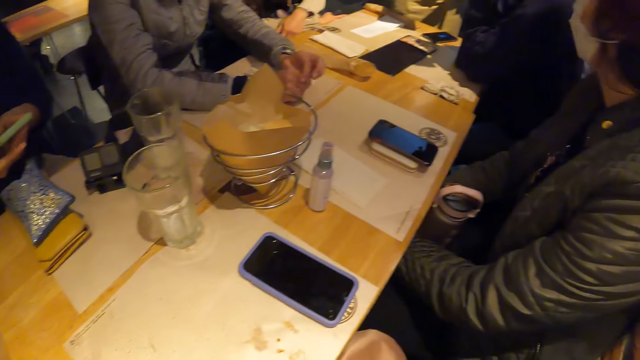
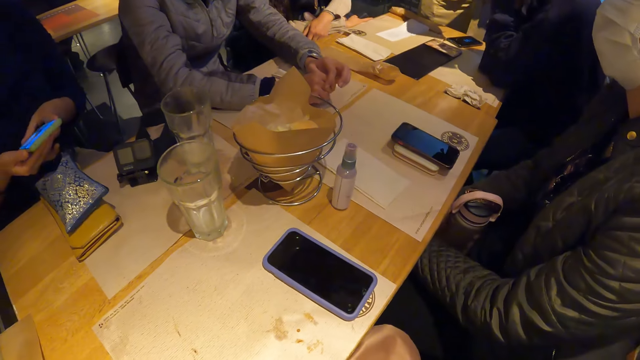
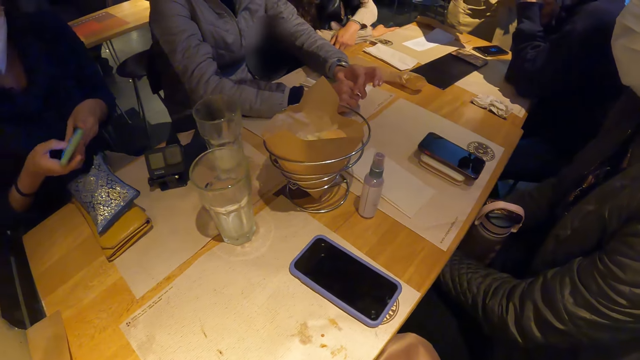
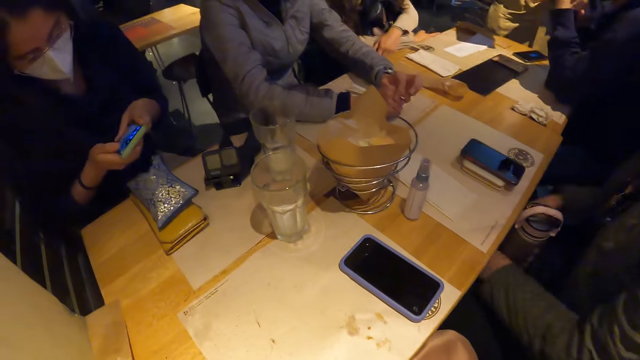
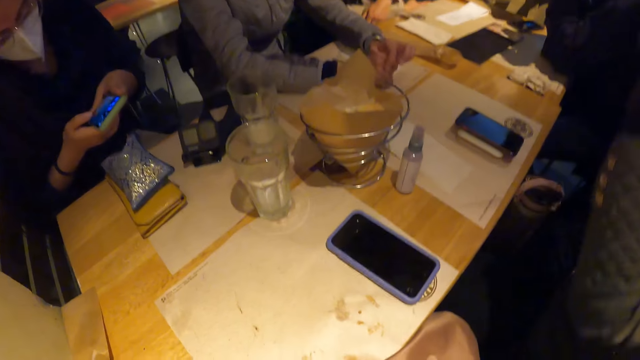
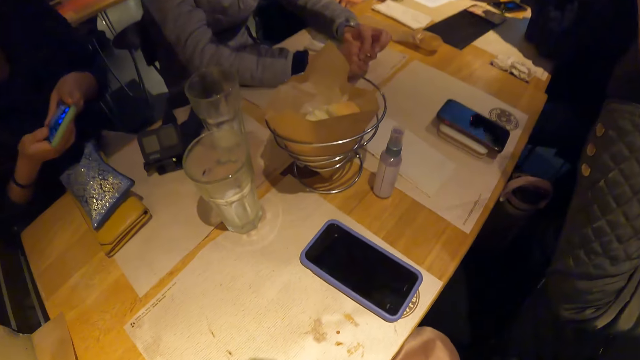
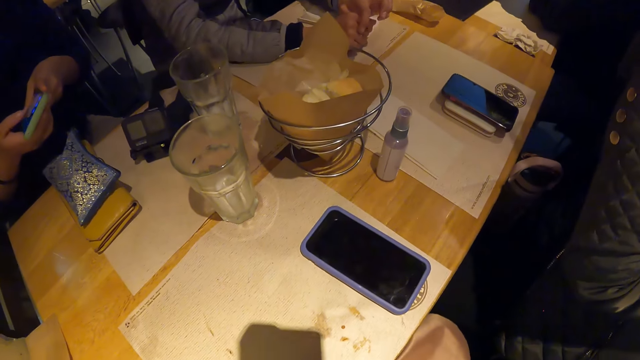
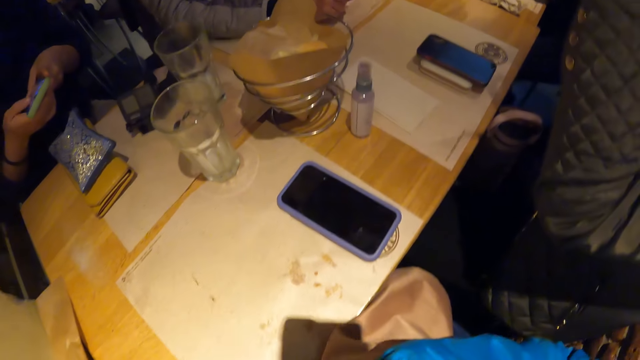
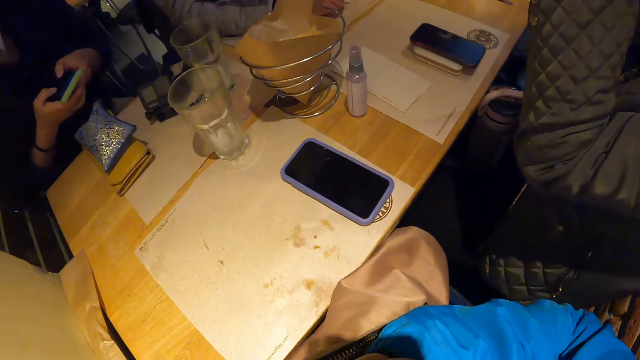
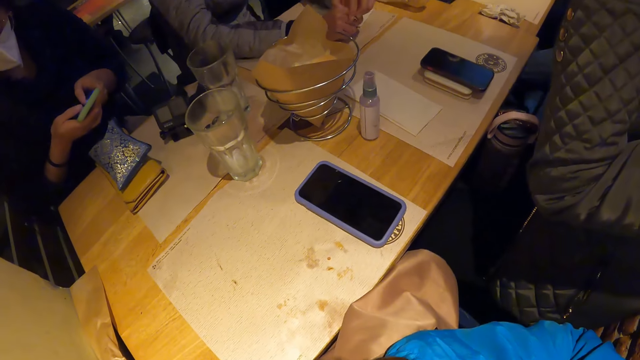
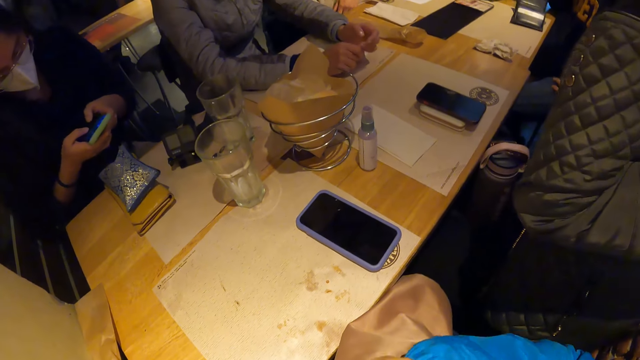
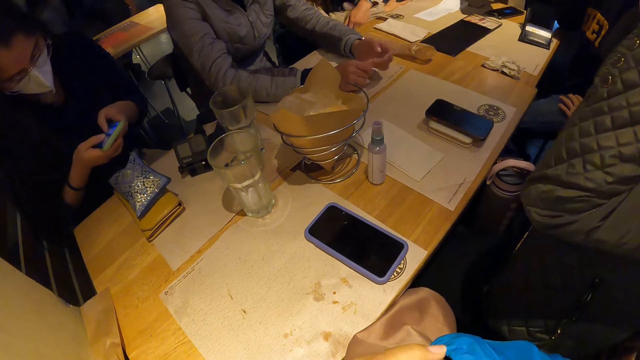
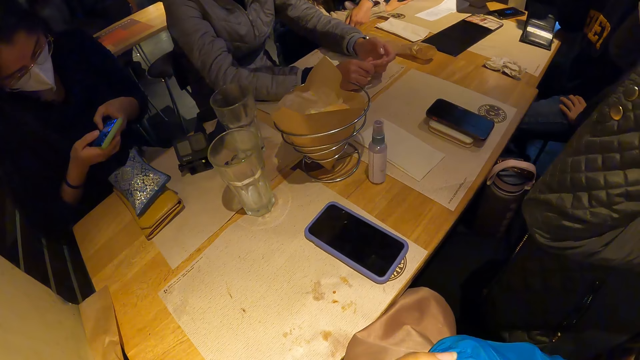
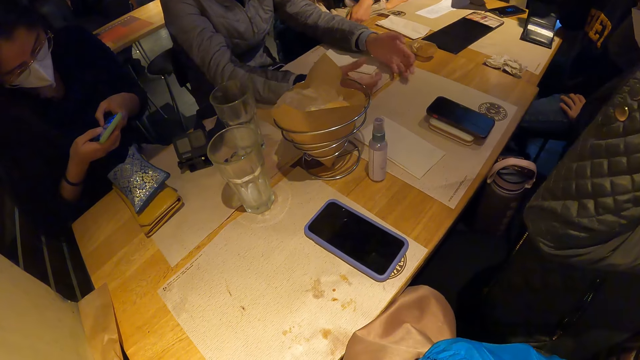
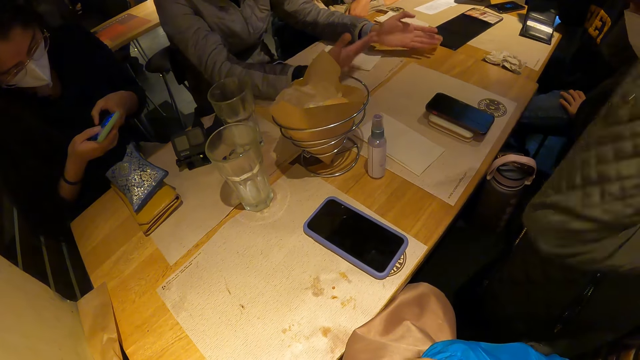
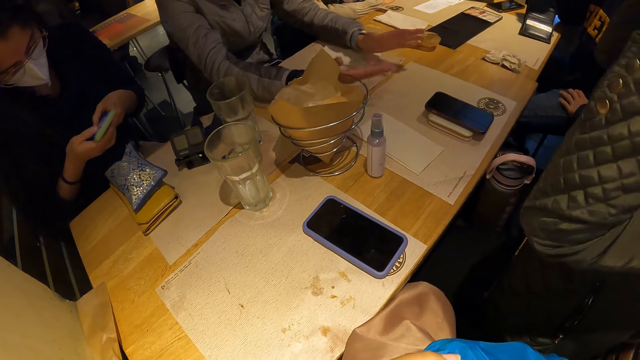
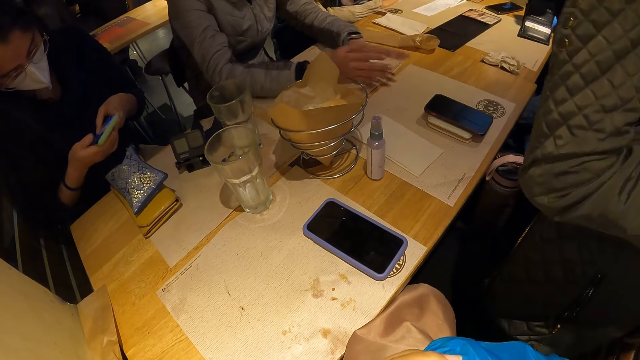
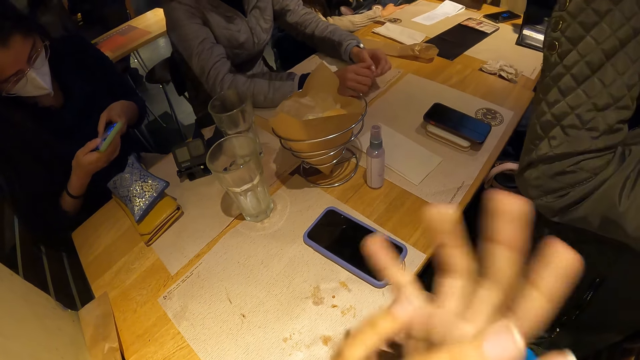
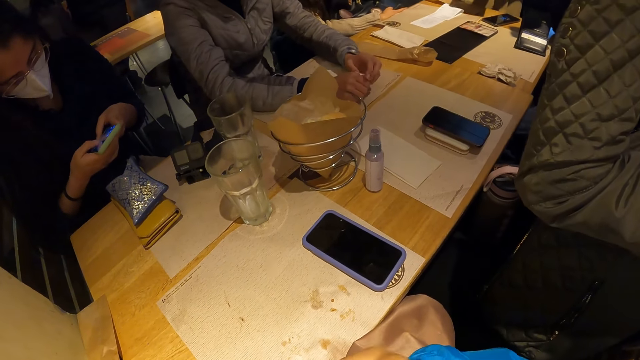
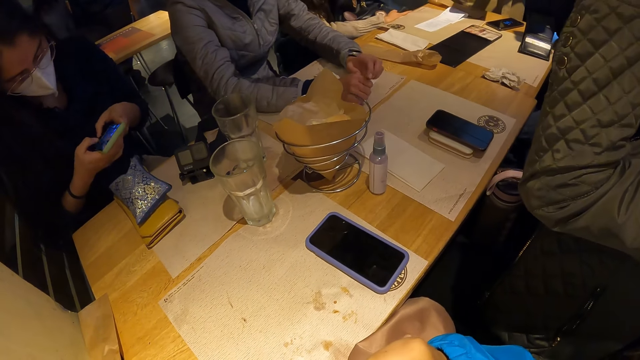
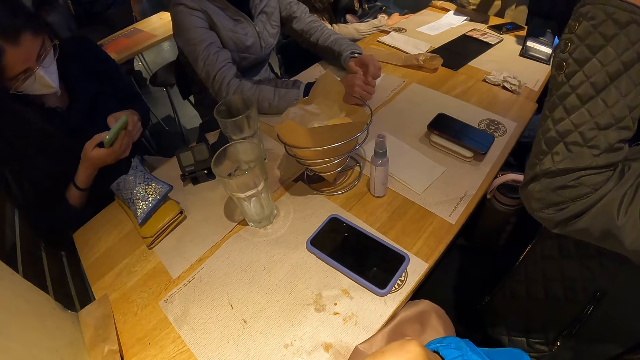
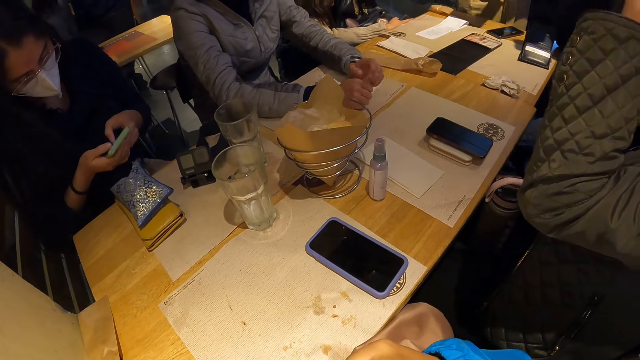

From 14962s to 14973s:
A woman operates the mobile phone with both hands. Another woman gesticulates. The camera wearer moves her hands.

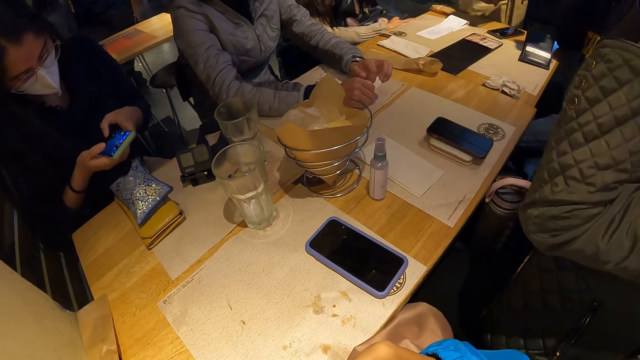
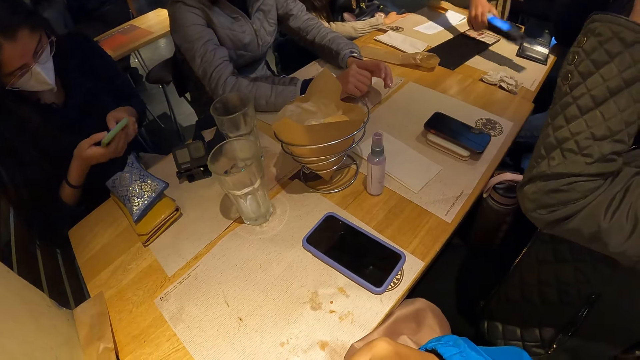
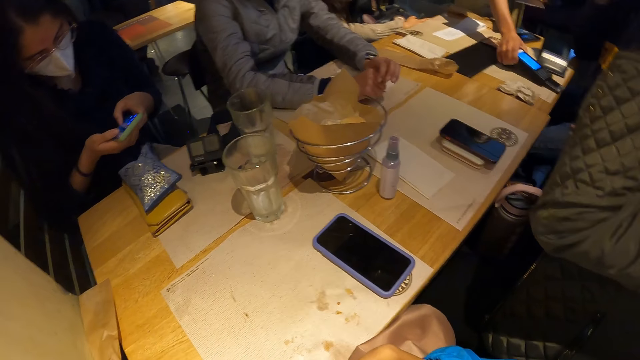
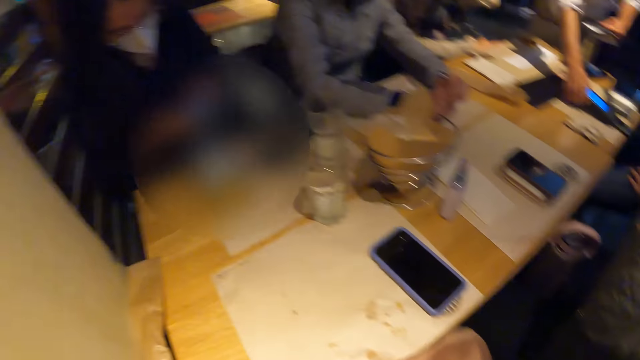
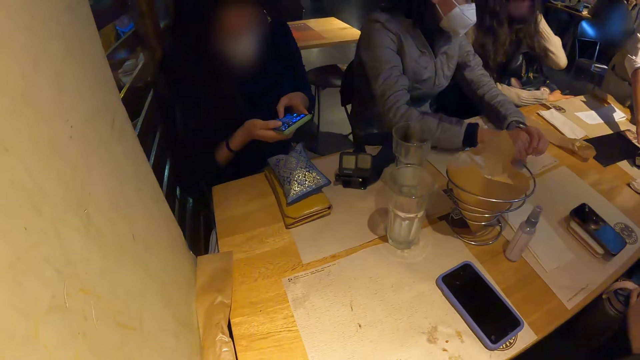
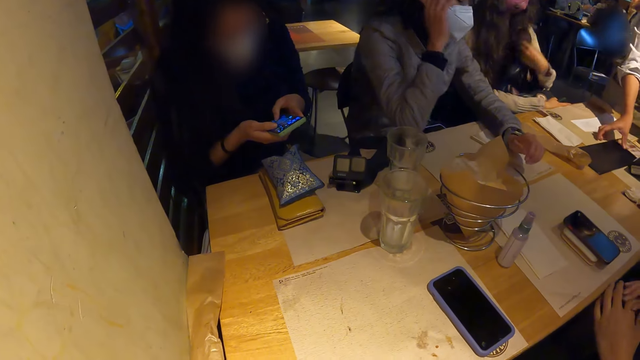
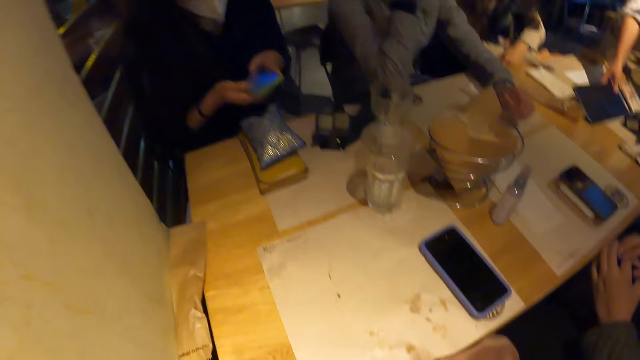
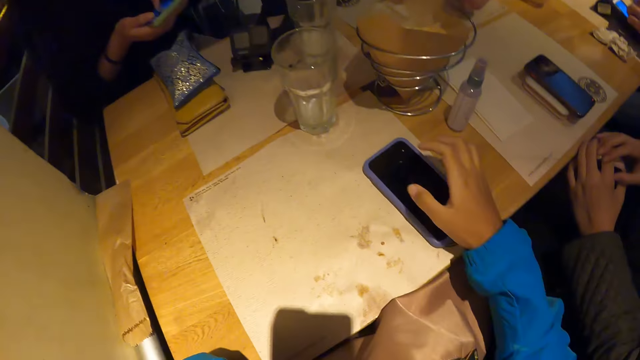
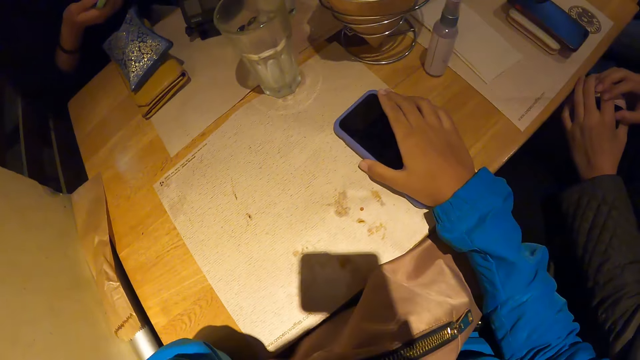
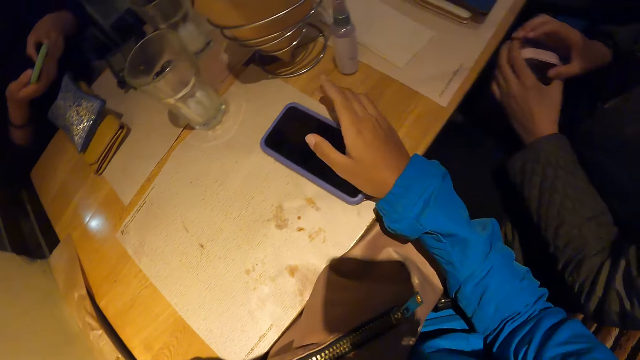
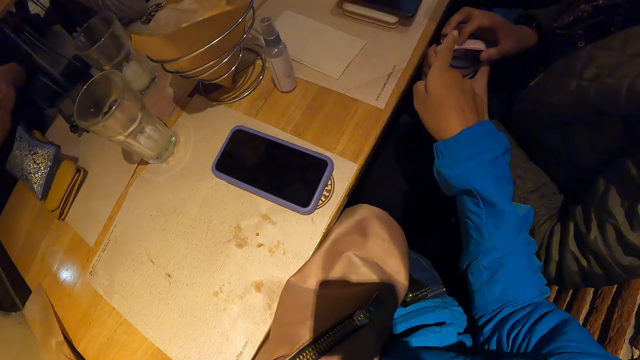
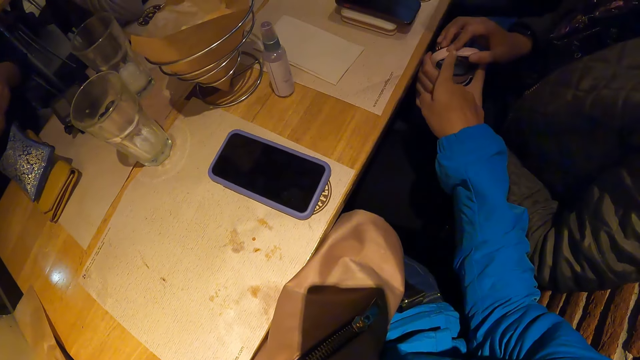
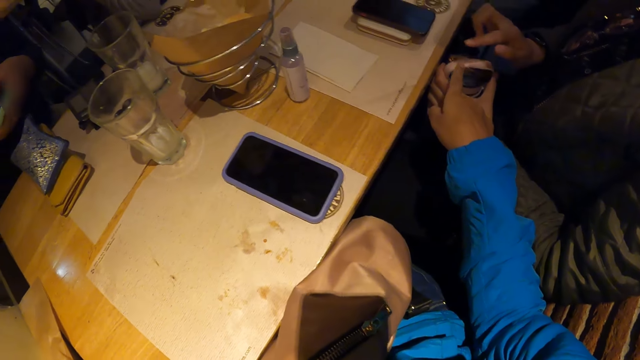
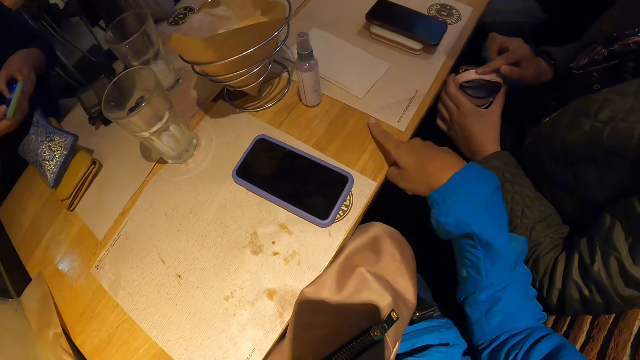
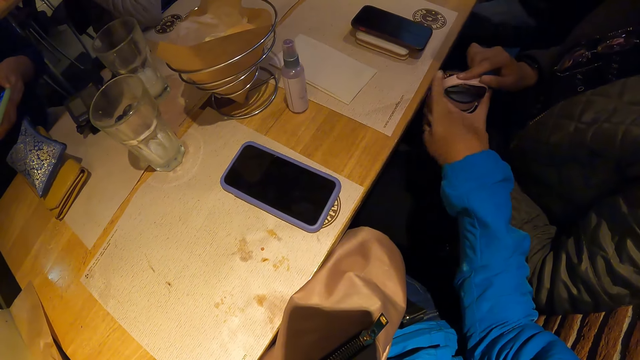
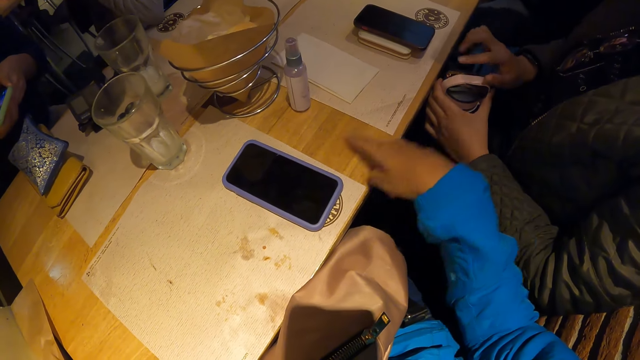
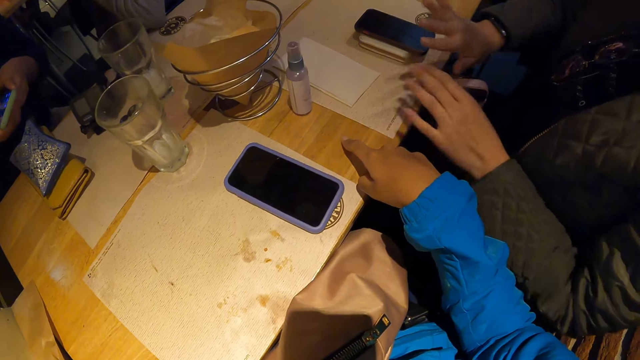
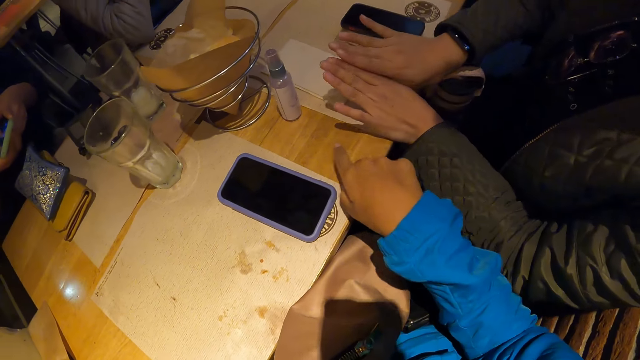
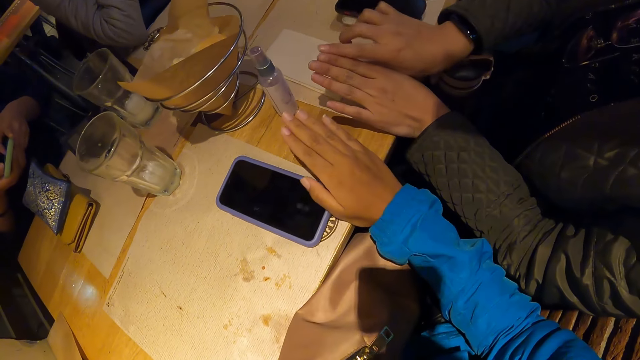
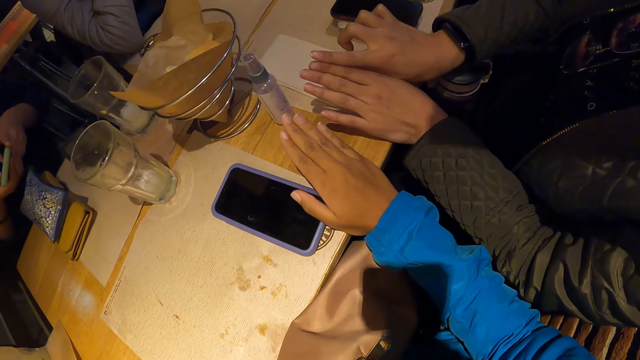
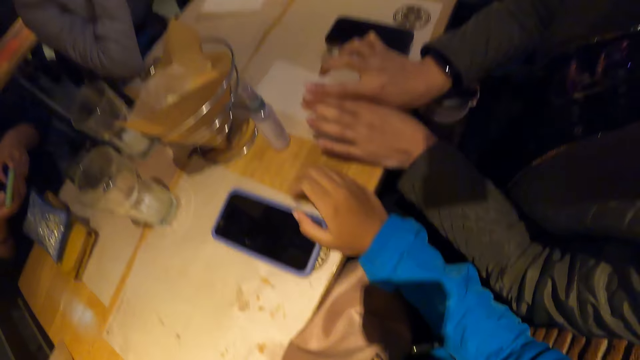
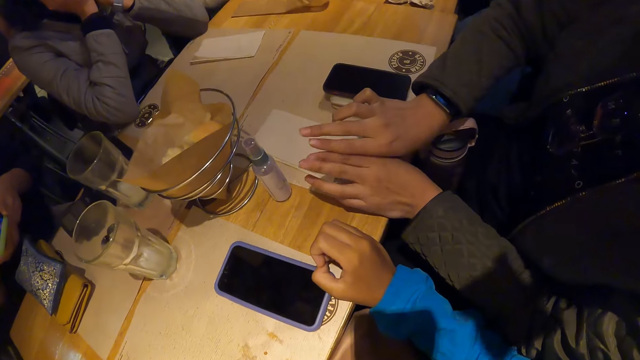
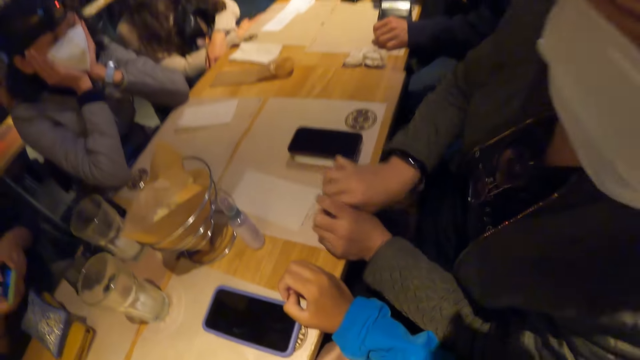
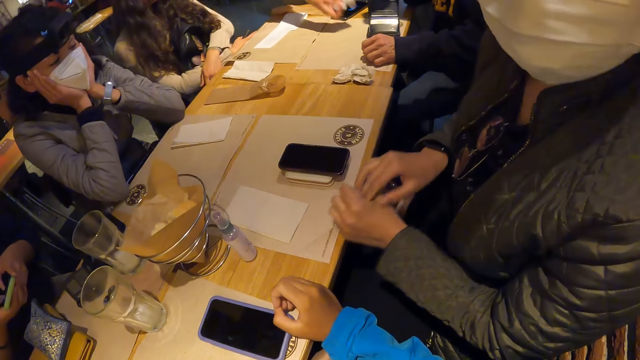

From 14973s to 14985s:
A man places a payment machine on the table. A woman places her right hand on her ear. The camera wearer holds the phone. He places his right hand over the mobile phone. He removes his right hand from the top of the mobile phone. He points at the water bottle. He points at the table. Another woman spreads both of her fingers forward. The camera wearer spreads his right hand forward. Another woman shows the camera wearer her hands.
